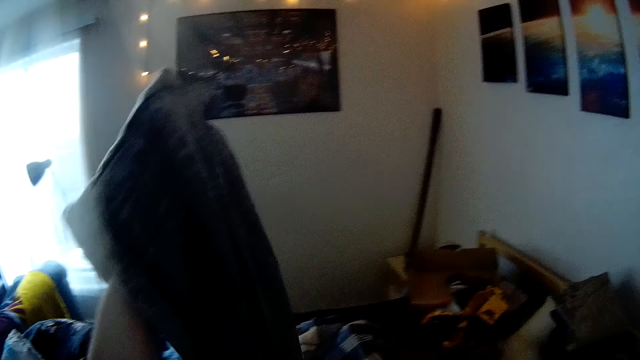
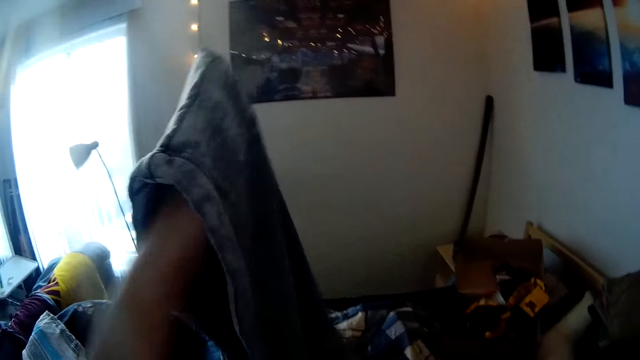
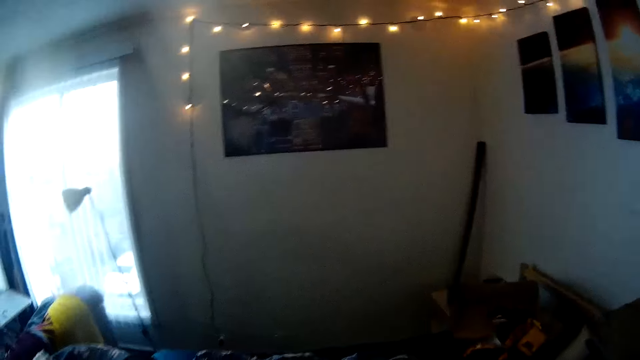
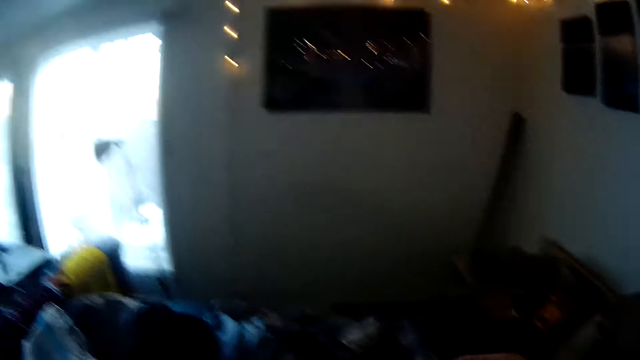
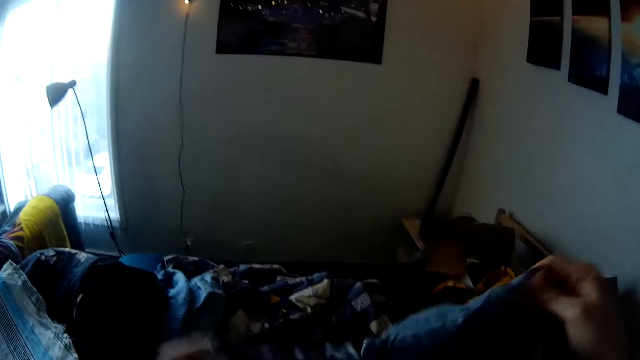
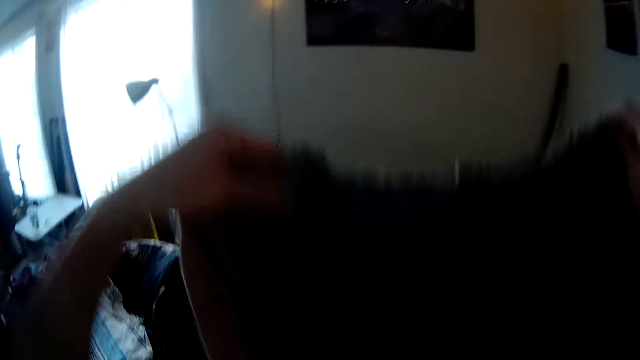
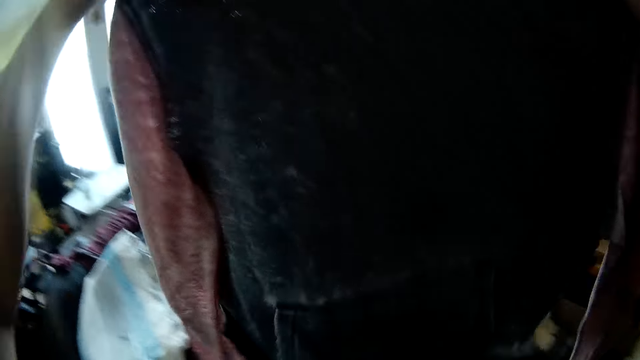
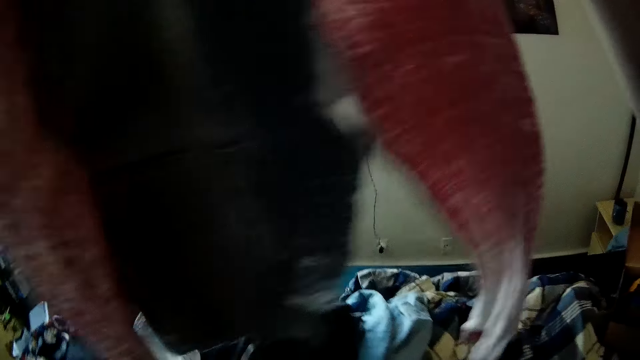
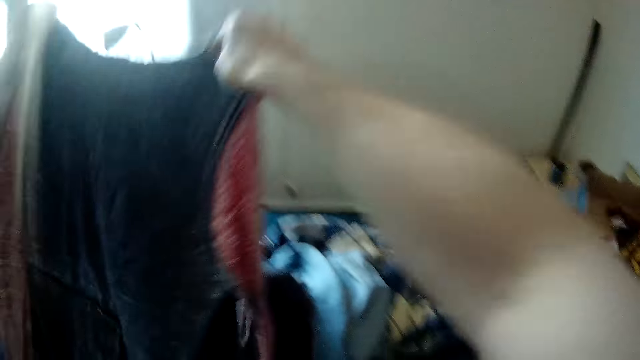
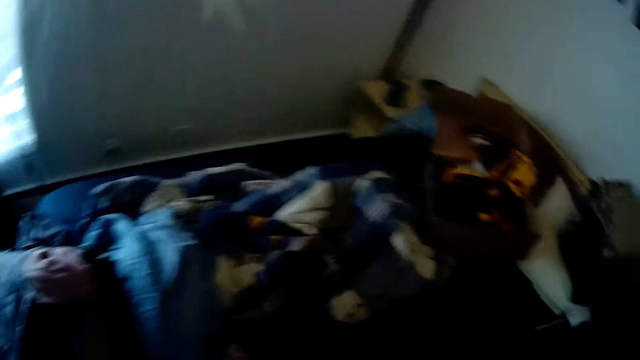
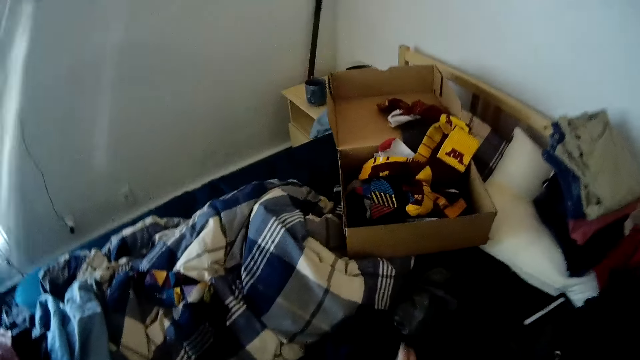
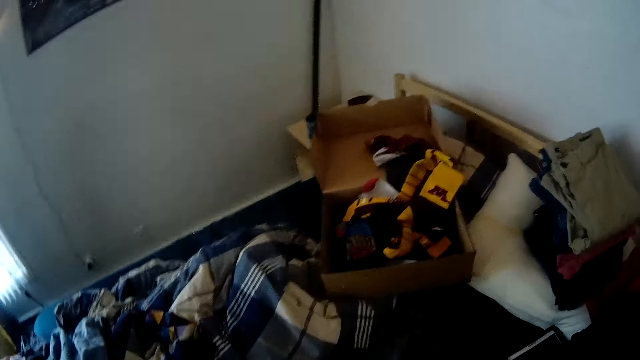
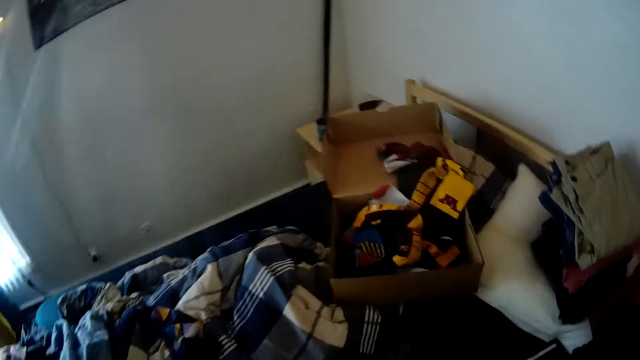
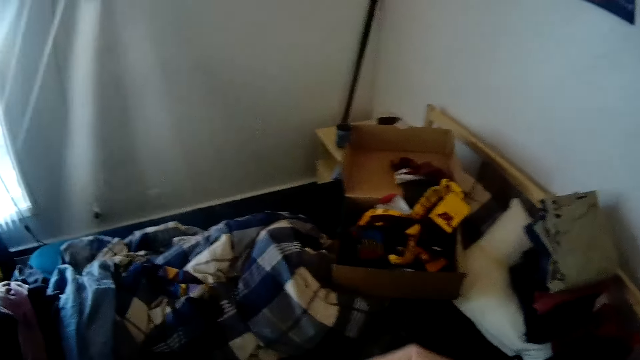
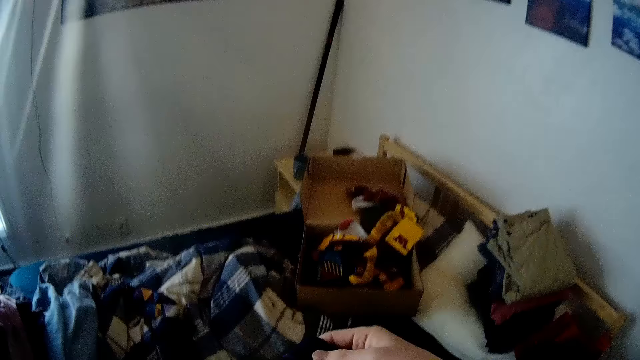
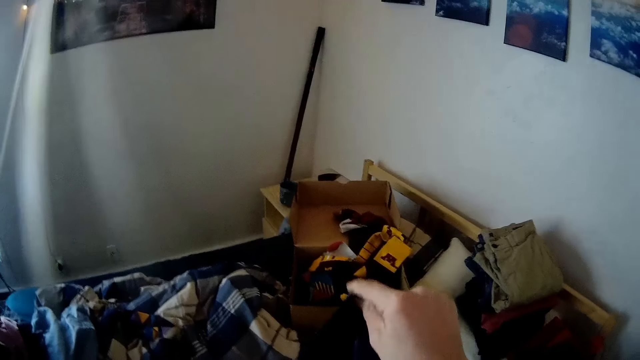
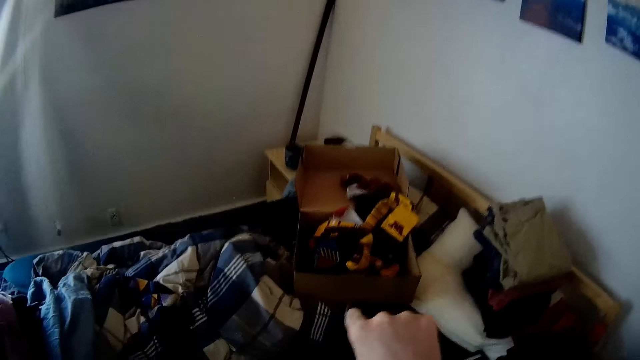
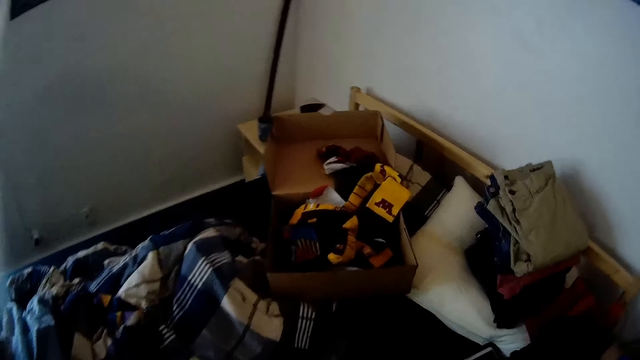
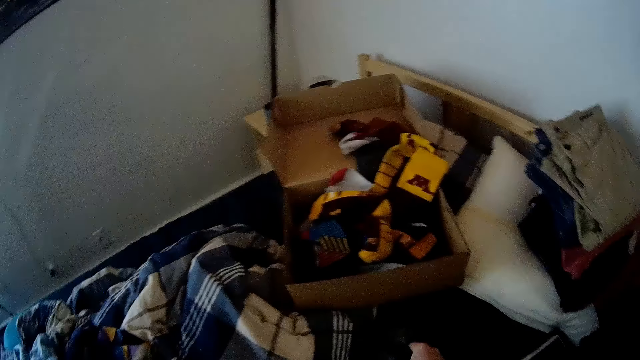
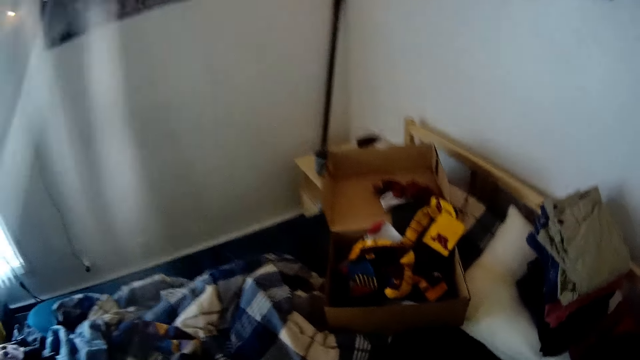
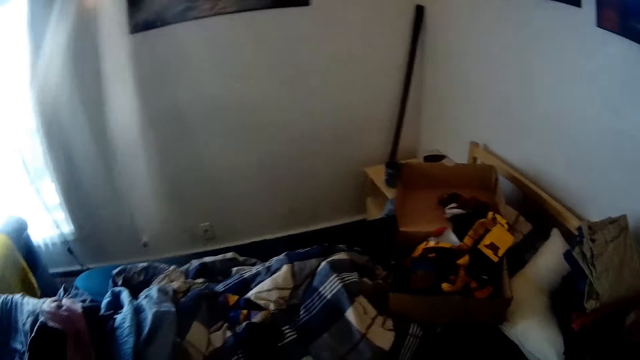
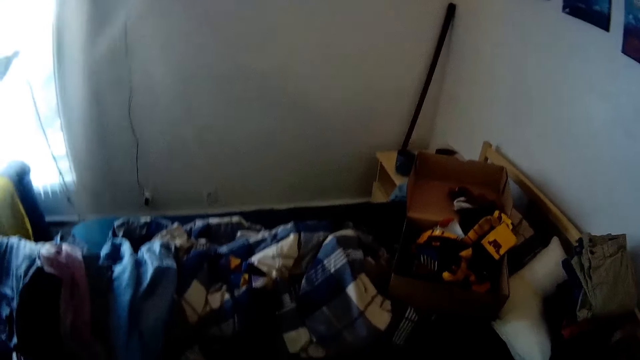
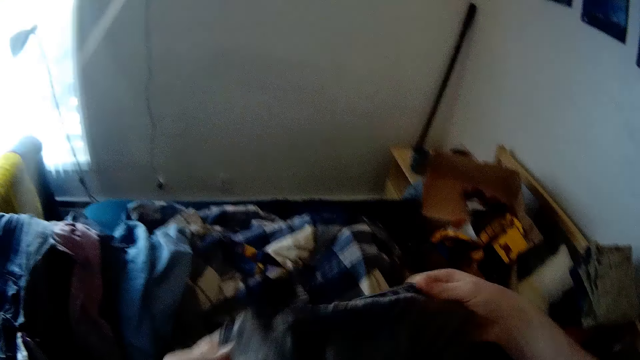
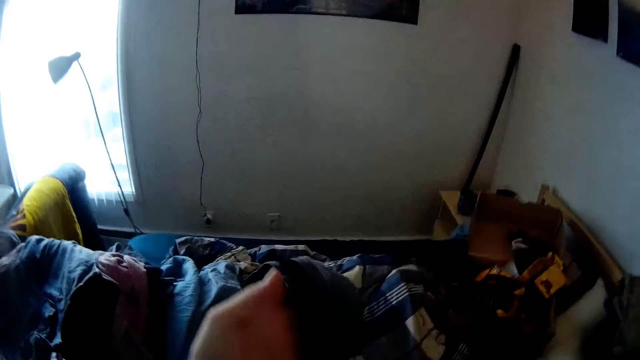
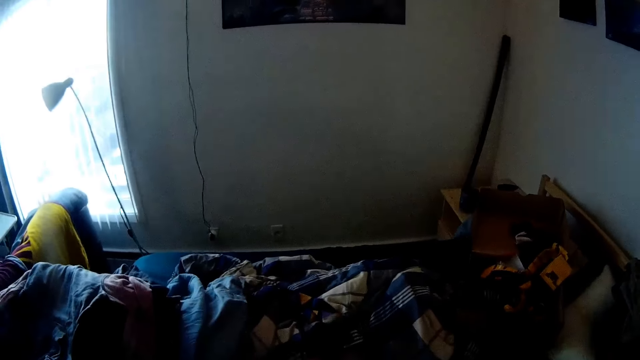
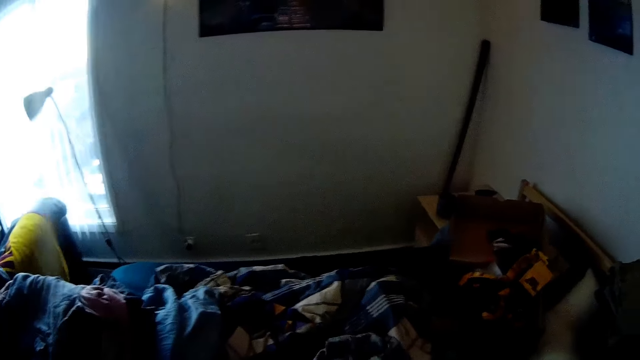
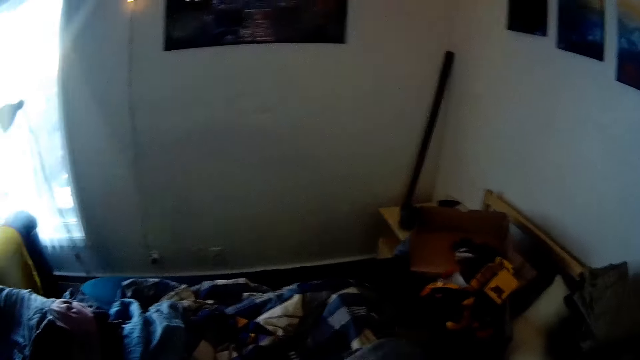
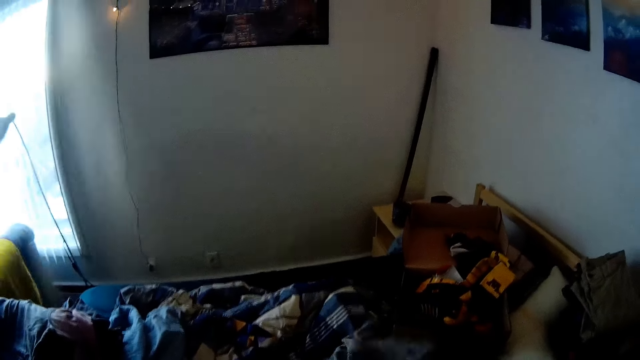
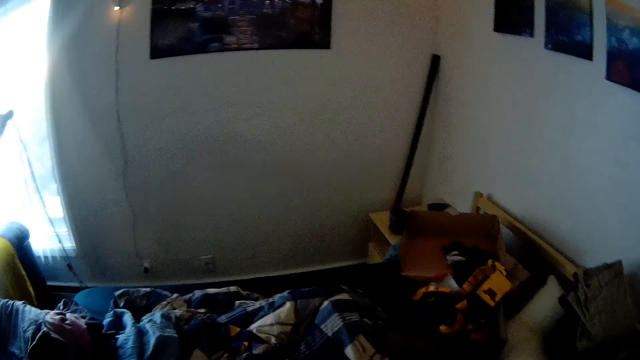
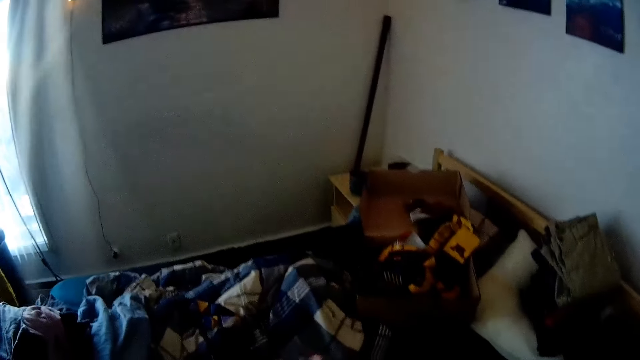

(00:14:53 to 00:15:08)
The camera wearer folds the cloth. He holds the jumper with both hands. He drops the cloth. He spreads the jumper on the laundry basket on the bed. He picks up a cloth. He holds a short in his right hand. He stares at the cloths on the bed. He folds the cloth.

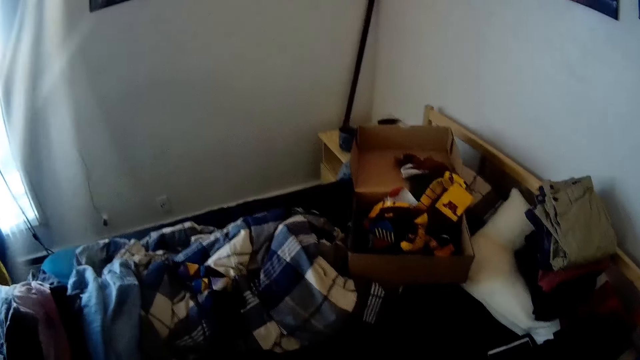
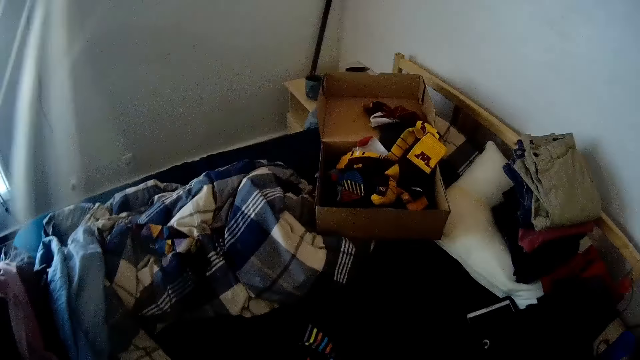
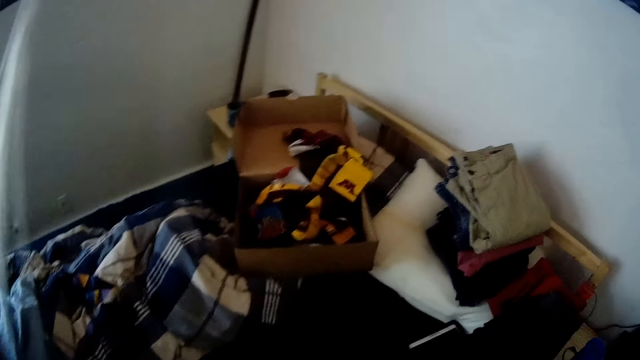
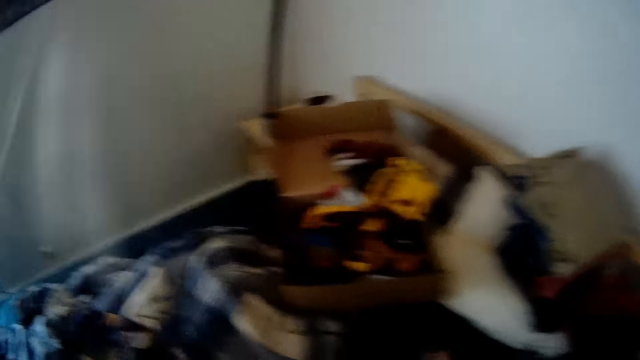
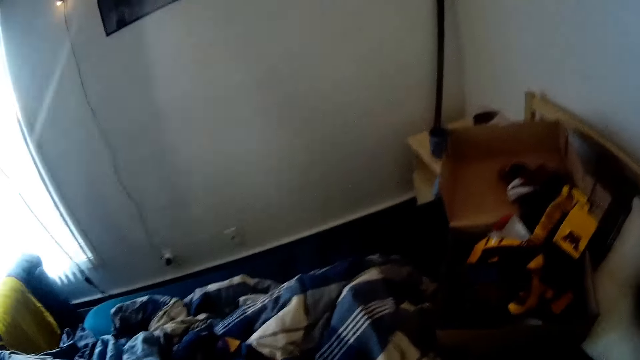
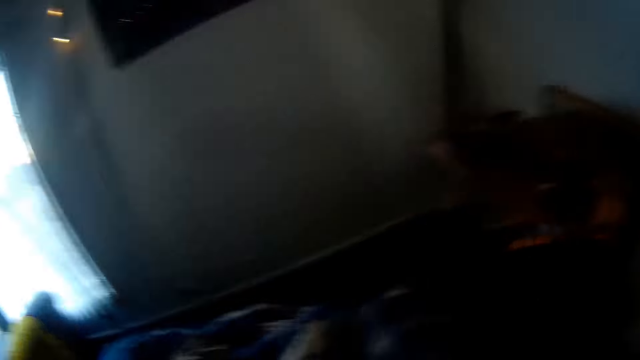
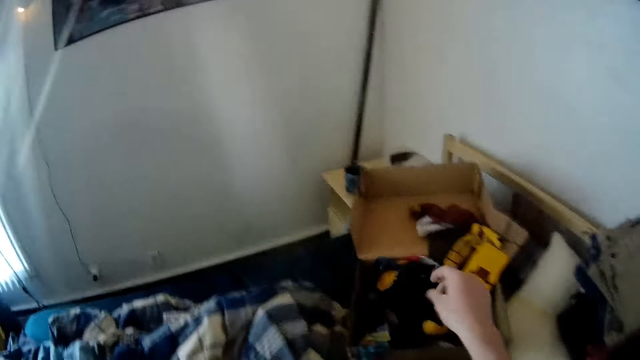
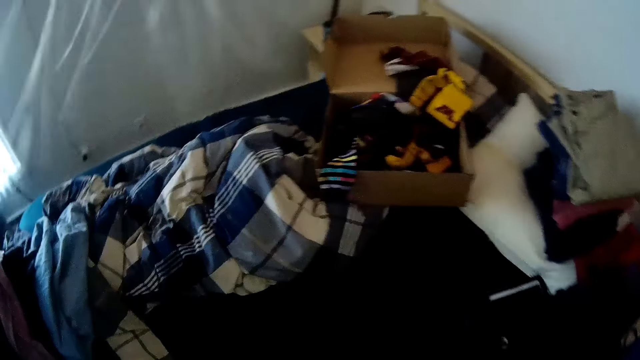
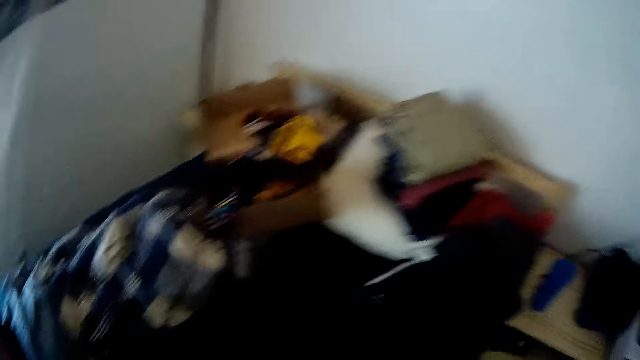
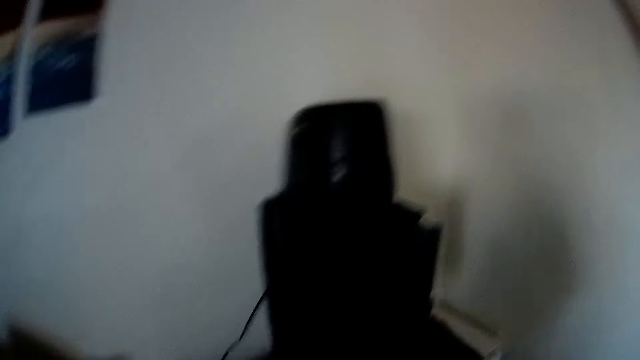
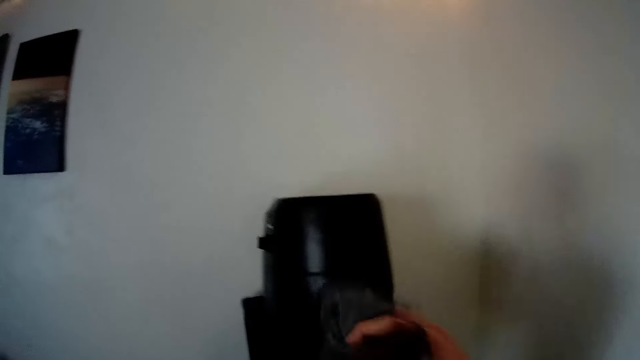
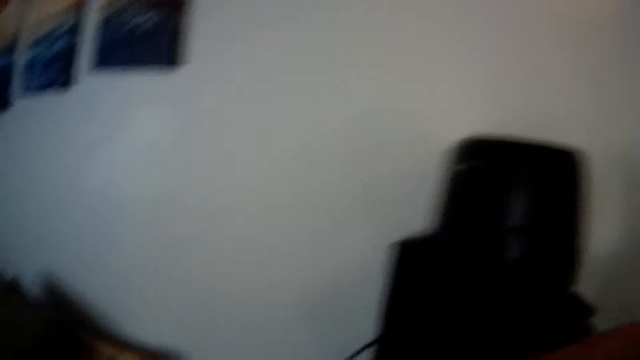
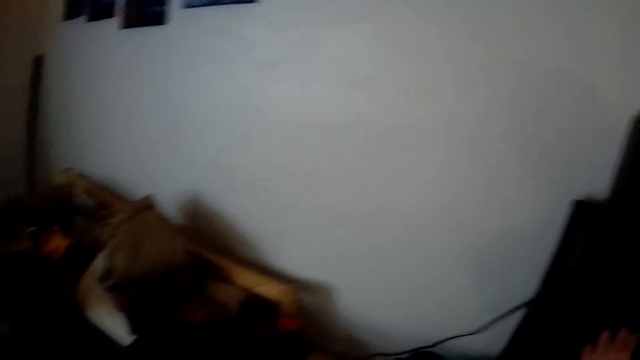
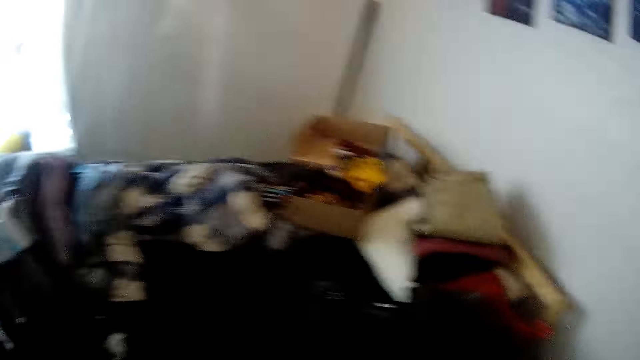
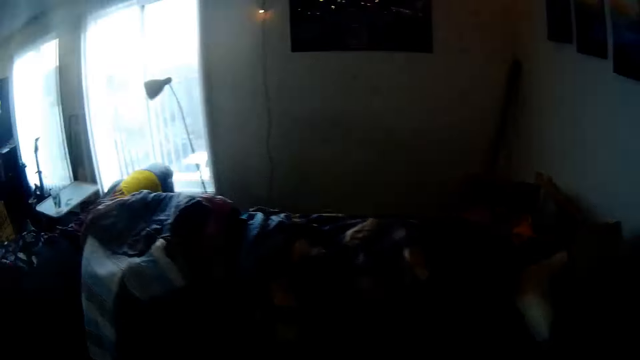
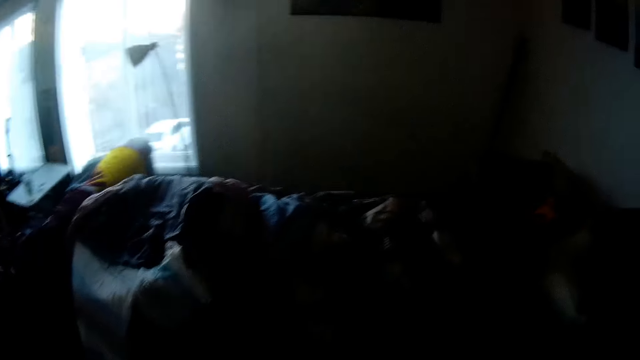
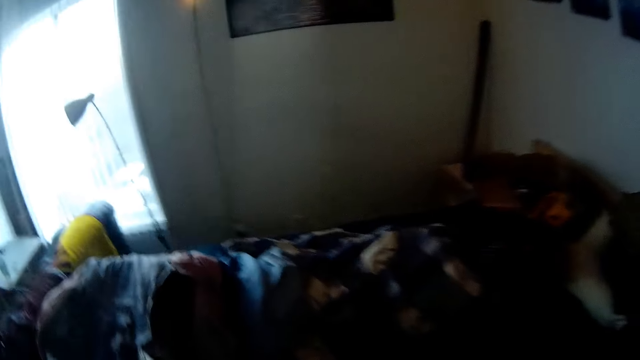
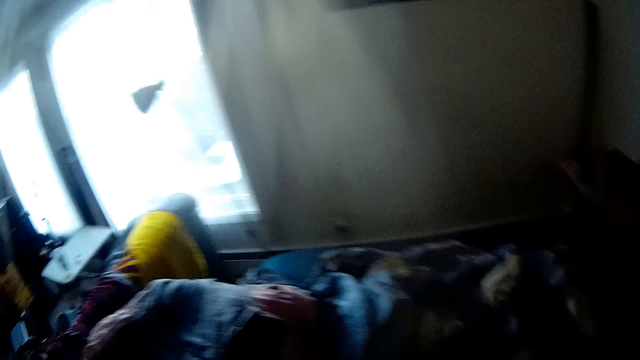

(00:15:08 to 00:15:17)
The camera wearer stares at the box on the bed. He drops a boxer short into the carton box on the bed with his right hand. He looks around the room. He drops the boxer short into the first compartment of a cabinet with his right hand. He walks around the room.
